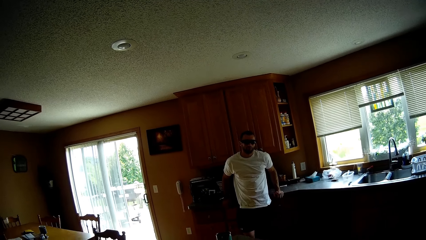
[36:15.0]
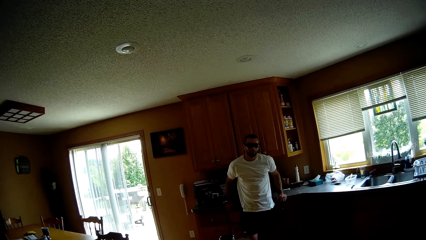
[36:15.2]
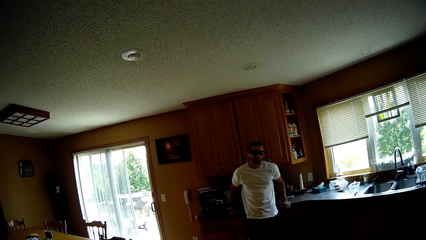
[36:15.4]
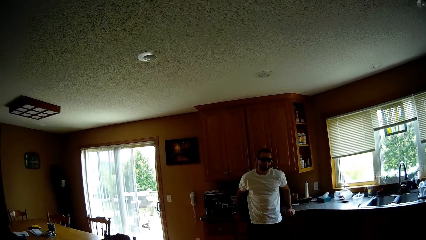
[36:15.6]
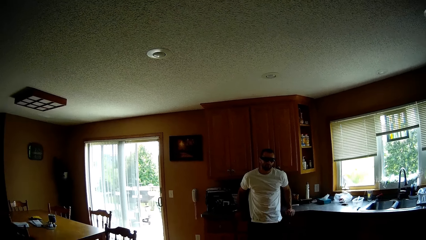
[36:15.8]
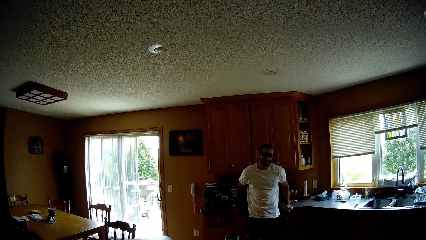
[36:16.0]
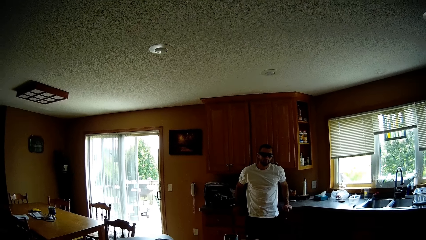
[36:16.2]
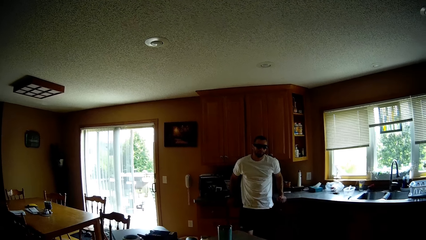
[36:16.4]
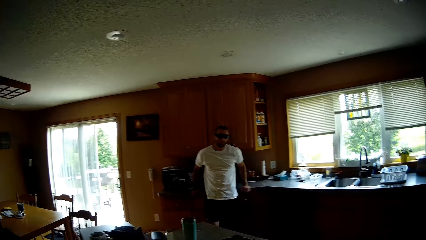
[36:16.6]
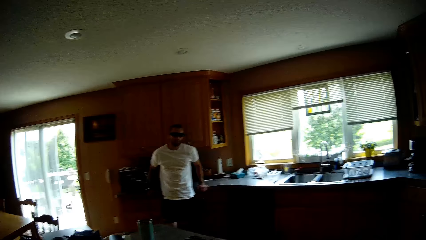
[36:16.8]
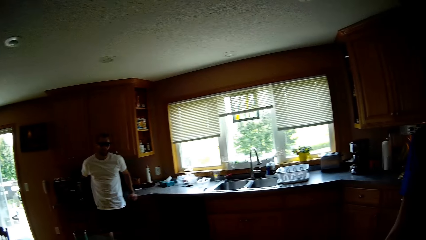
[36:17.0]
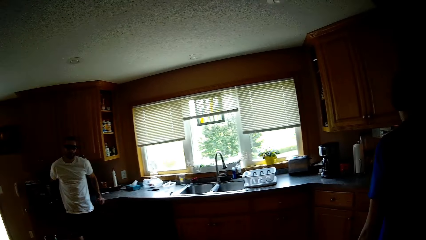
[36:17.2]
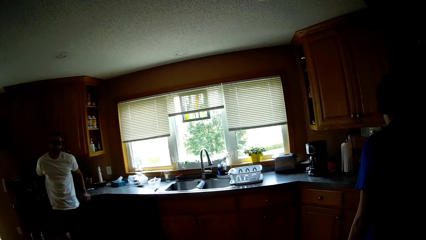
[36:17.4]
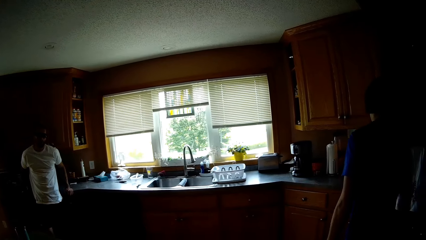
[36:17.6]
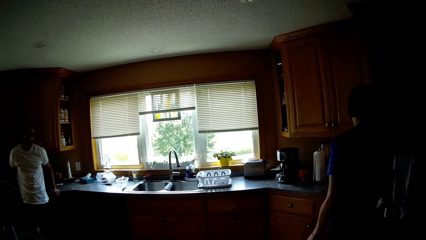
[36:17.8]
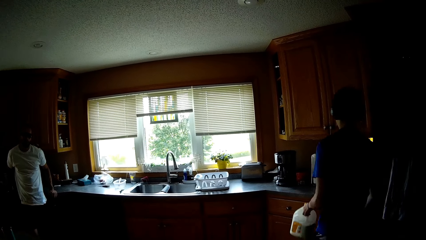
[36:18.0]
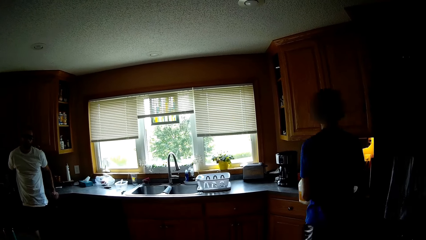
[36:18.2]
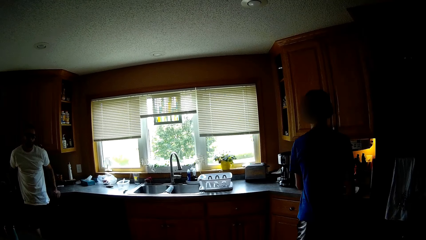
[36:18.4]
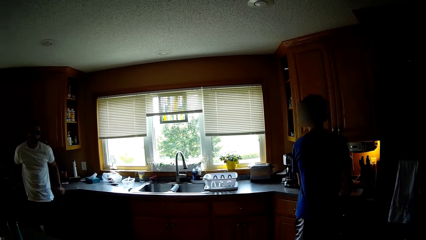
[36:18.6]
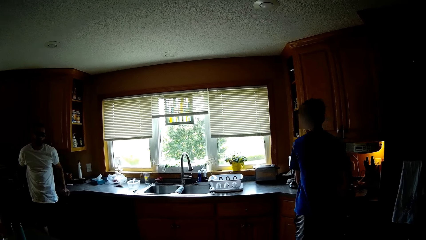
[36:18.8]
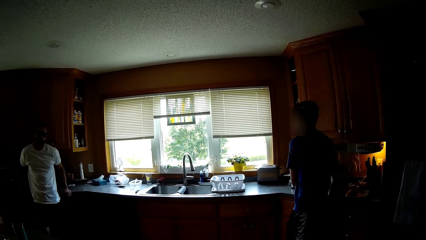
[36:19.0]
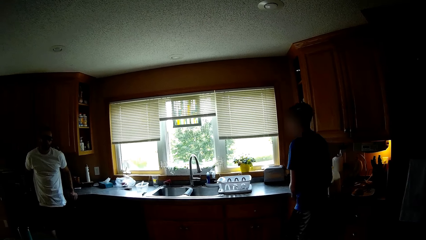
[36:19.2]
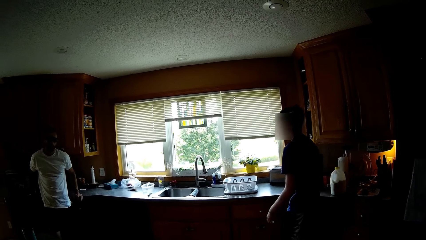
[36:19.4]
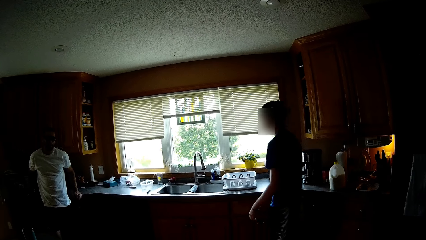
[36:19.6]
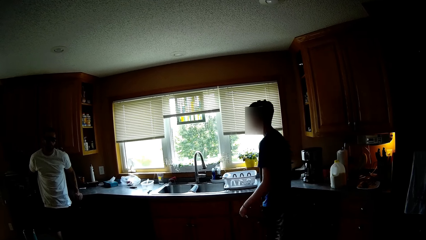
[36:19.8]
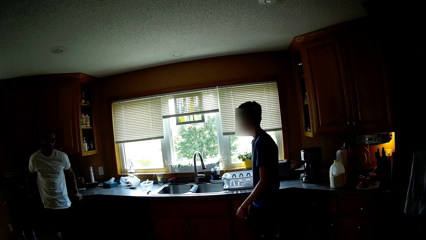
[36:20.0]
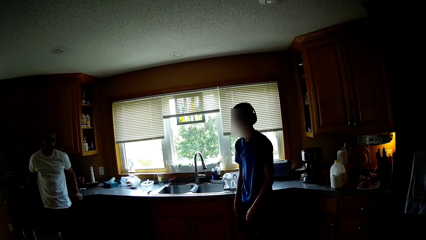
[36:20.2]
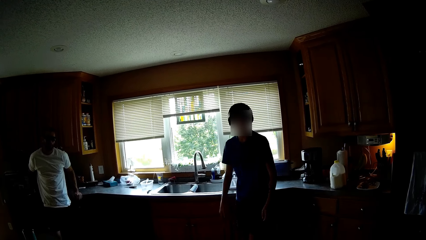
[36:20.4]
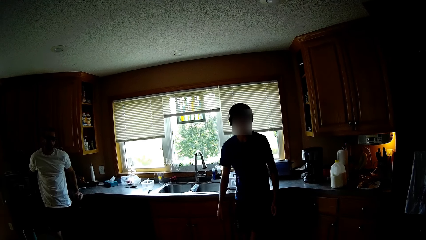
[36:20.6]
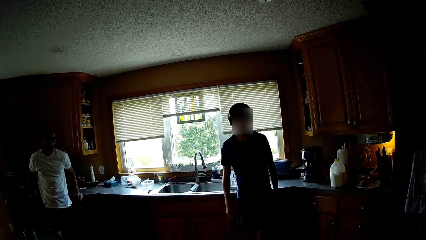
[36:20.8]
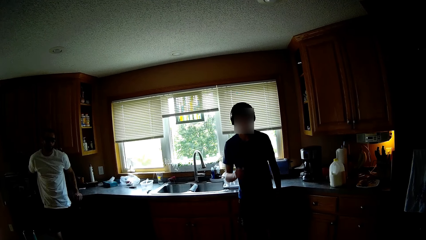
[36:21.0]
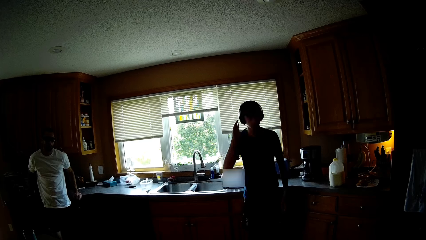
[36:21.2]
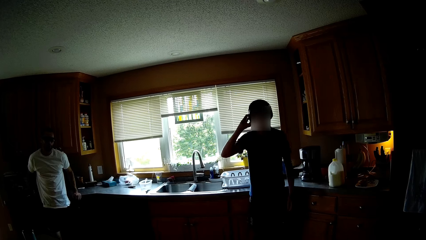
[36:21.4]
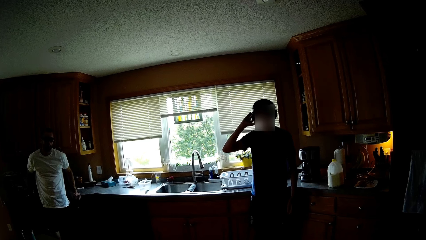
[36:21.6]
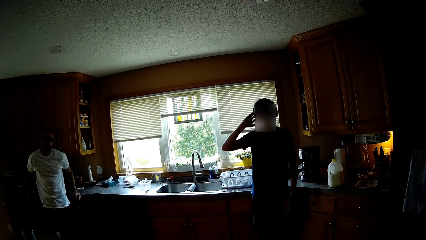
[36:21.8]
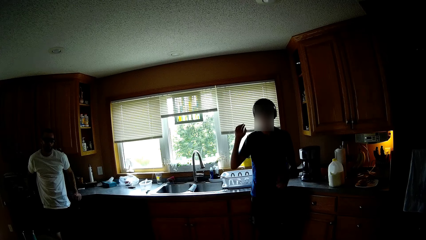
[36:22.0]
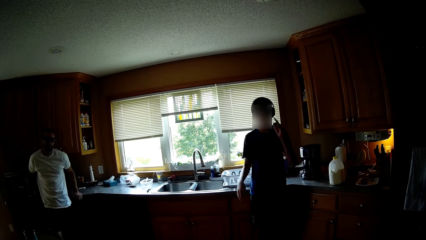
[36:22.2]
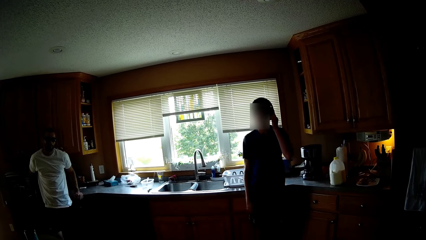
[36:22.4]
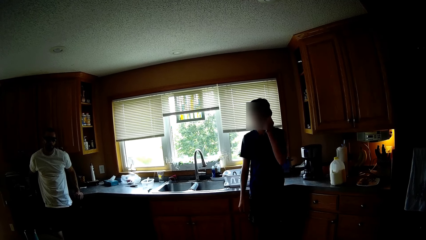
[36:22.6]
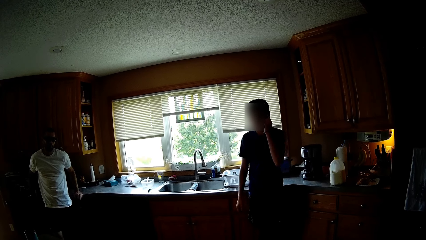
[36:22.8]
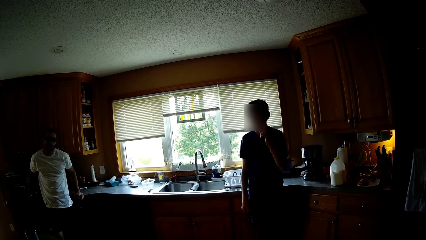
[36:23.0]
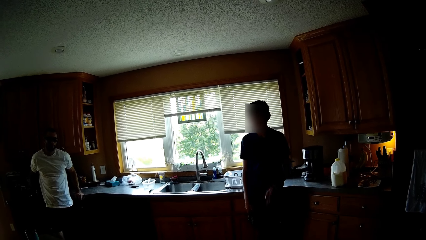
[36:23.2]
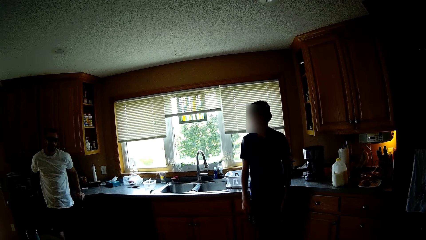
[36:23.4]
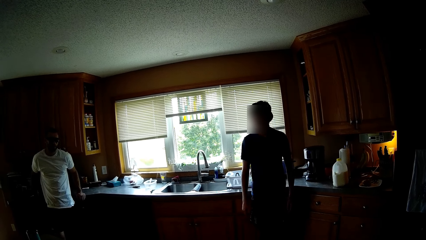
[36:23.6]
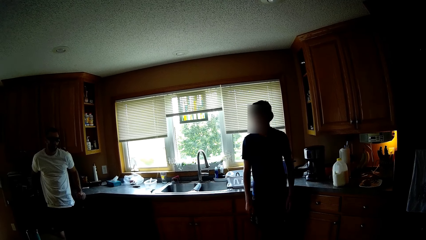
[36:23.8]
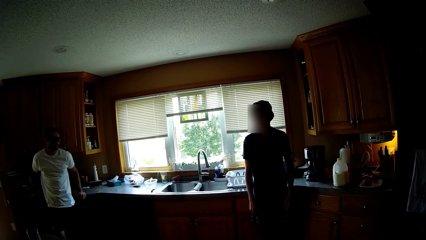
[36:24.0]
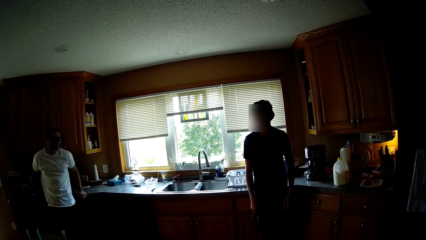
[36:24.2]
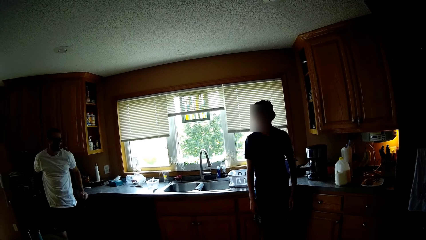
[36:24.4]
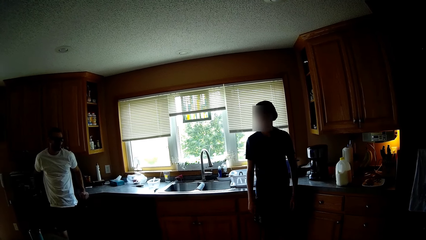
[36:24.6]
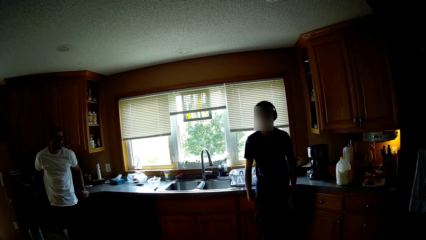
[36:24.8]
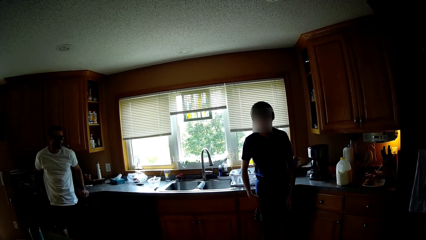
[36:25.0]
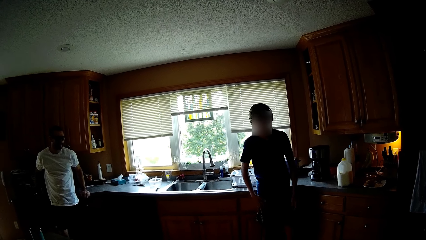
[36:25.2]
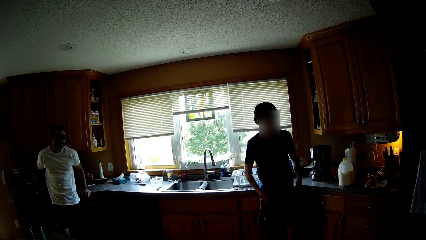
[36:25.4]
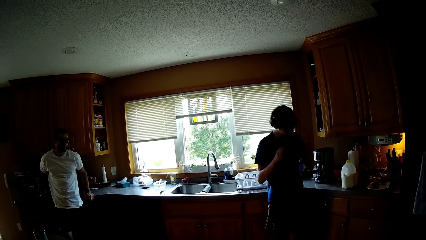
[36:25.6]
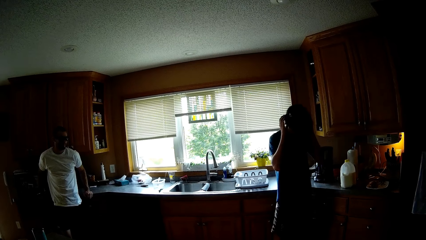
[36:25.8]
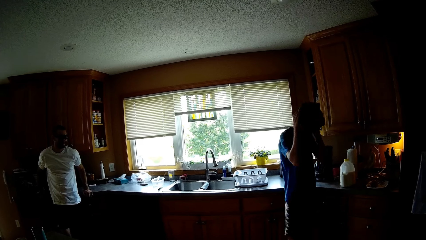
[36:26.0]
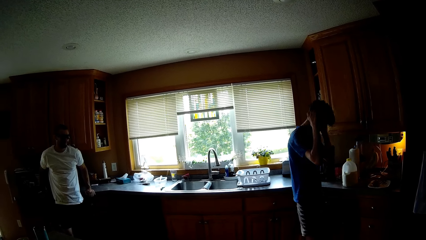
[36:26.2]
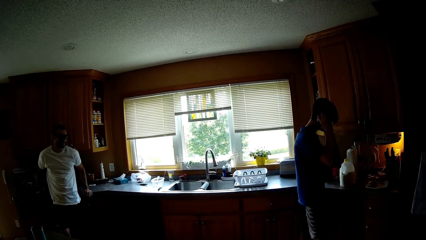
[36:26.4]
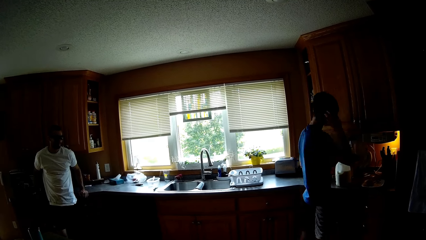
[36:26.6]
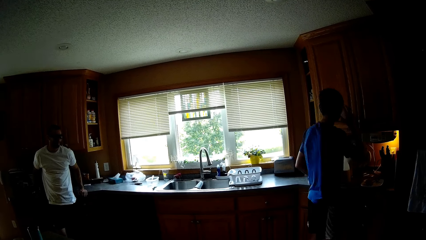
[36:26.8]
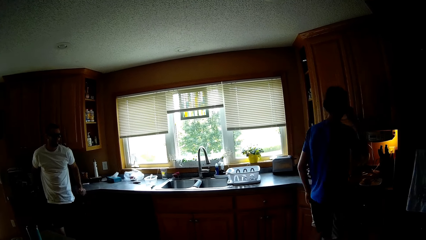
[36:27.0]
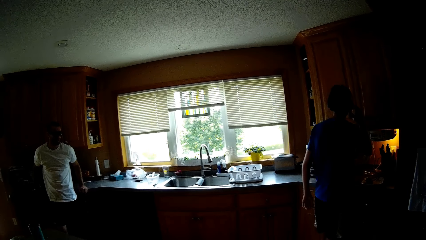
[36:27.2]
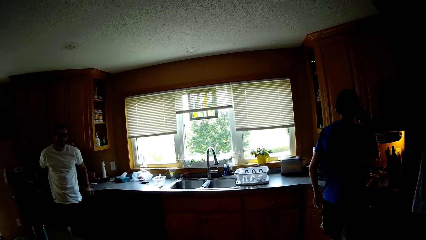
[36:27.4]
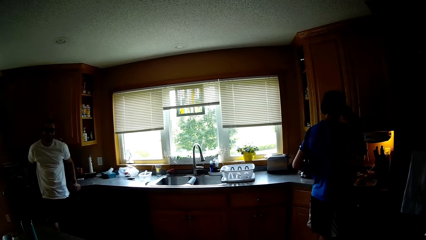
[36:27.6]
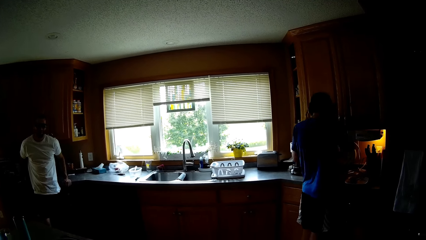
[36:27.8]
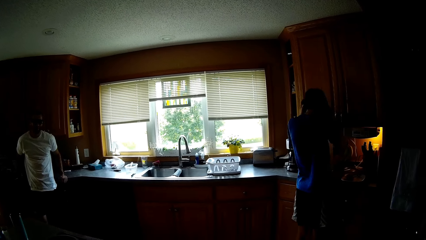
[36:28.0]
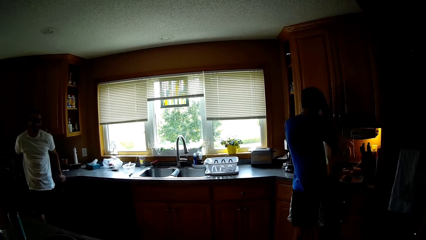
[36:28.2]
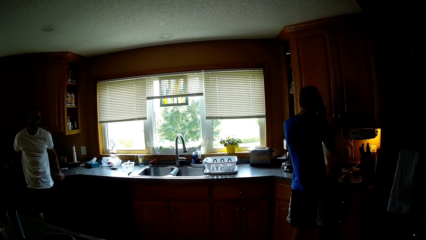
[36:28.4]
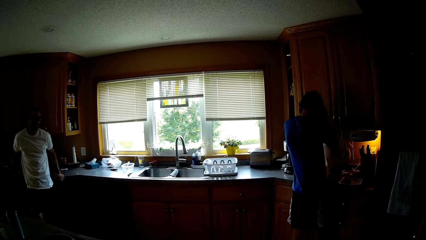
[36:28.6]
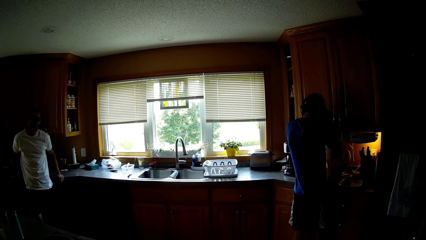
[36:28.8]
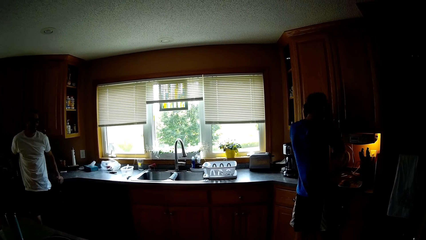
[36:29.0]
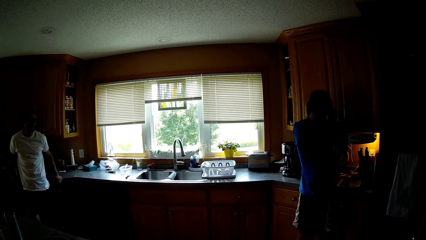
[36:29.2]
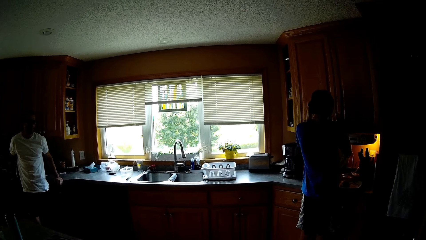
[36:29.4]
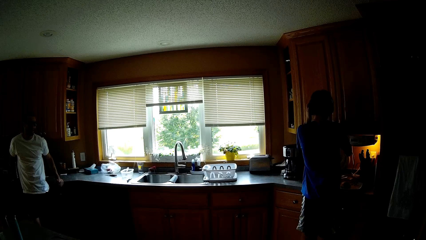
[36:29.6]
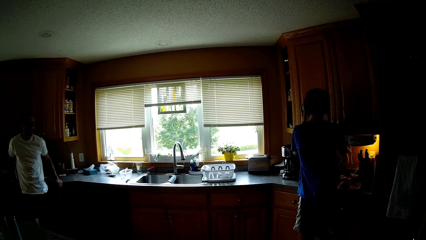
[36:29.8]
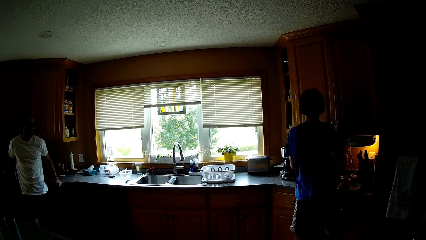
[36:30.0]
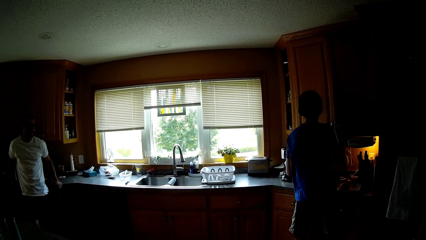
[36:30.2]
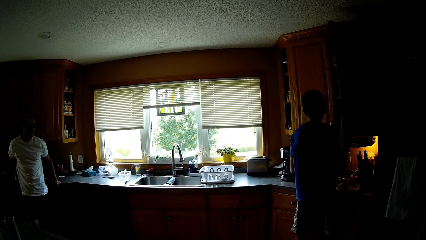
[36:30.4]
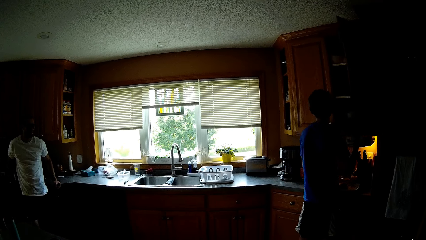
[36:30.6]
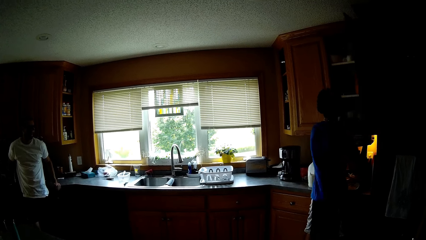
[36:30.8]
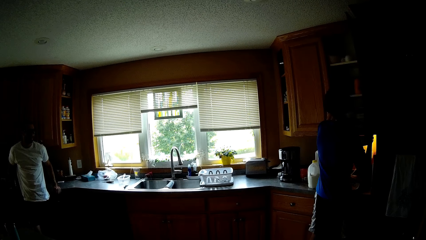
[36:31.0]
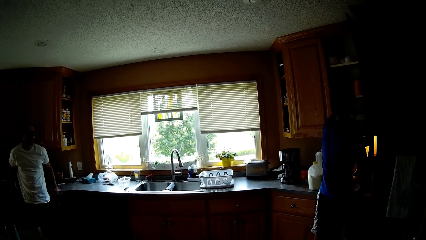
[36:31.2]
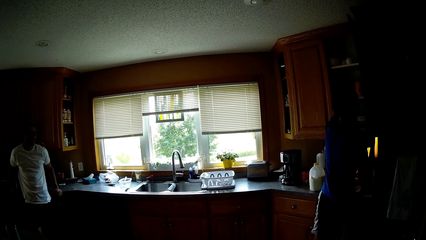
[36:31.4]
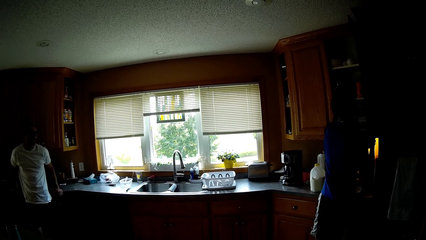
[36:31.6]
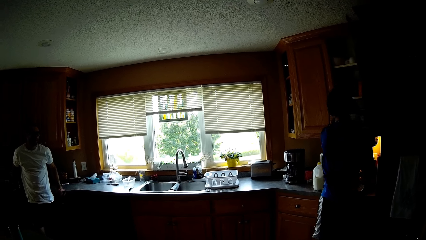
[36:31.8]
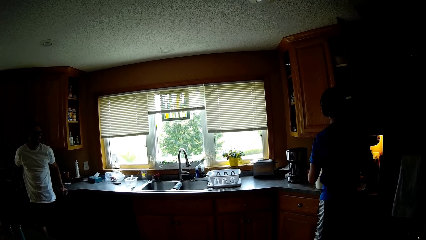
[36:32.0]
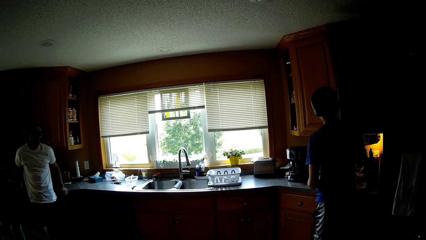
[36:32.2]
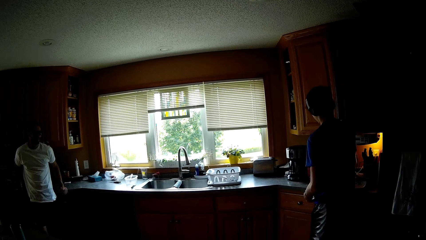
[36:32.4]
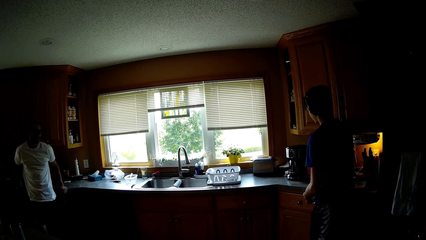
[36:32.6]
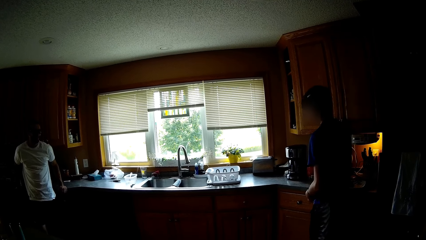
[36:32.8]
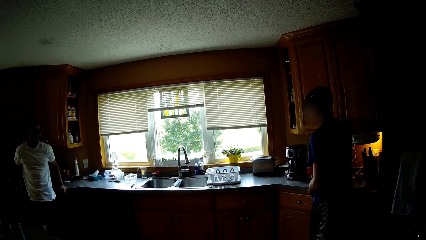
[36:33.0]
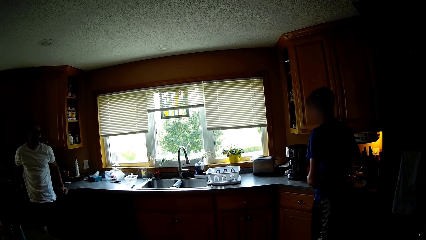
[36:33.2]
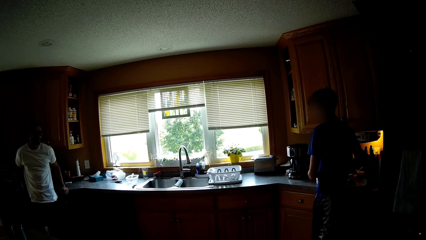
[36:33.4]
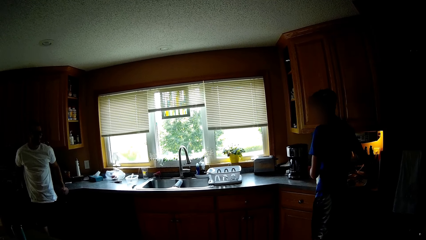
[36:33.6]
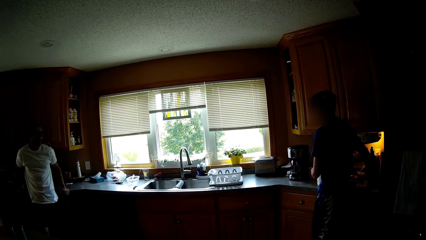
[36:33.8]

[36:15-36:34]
The camera wearer converses with people in the house.
